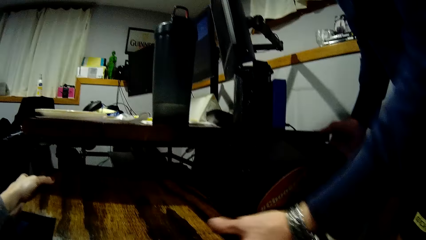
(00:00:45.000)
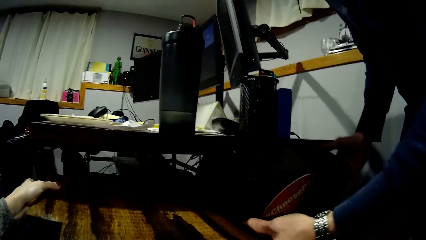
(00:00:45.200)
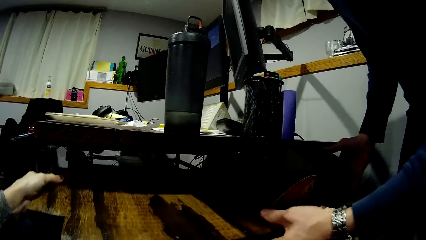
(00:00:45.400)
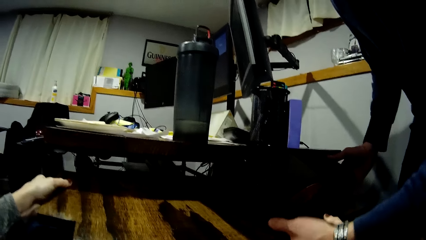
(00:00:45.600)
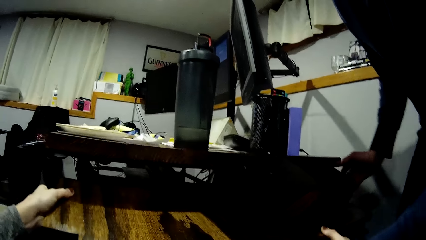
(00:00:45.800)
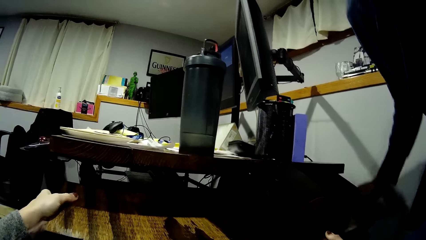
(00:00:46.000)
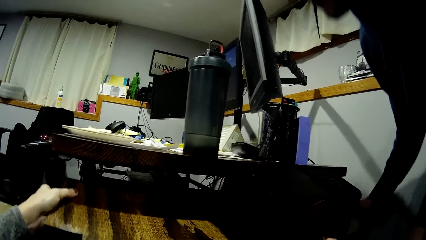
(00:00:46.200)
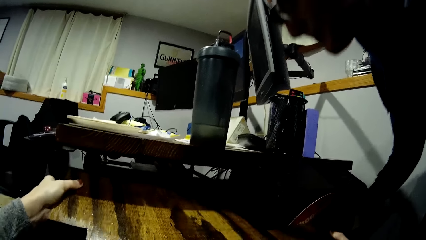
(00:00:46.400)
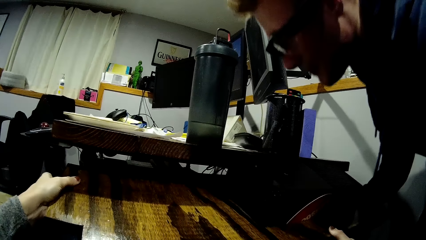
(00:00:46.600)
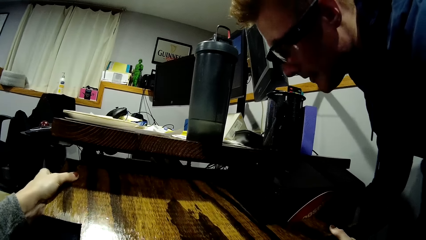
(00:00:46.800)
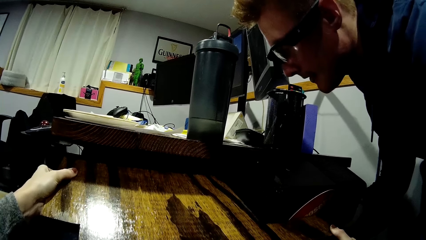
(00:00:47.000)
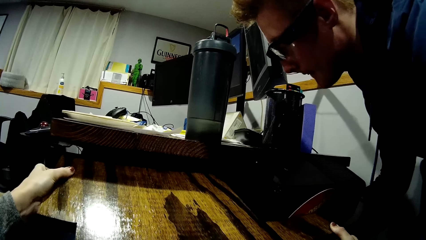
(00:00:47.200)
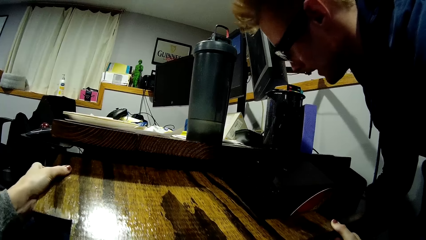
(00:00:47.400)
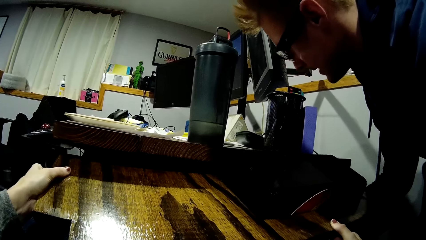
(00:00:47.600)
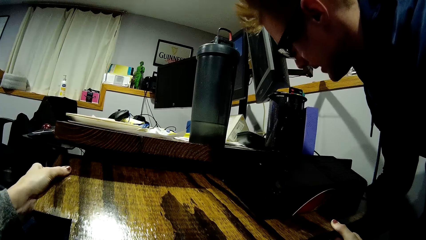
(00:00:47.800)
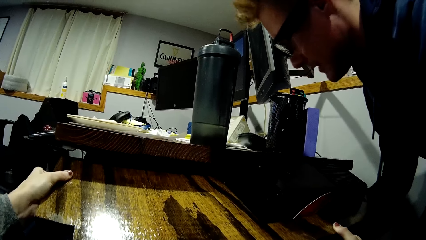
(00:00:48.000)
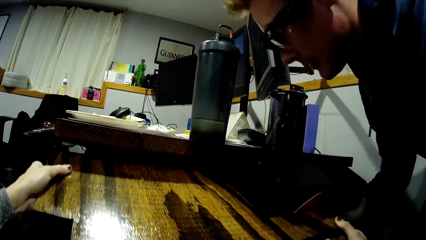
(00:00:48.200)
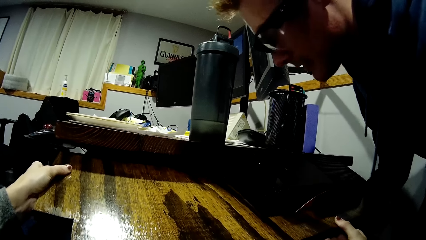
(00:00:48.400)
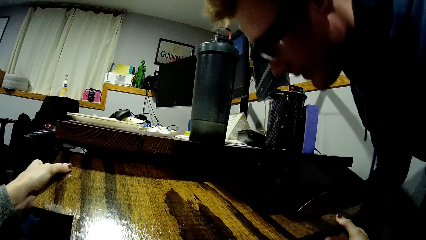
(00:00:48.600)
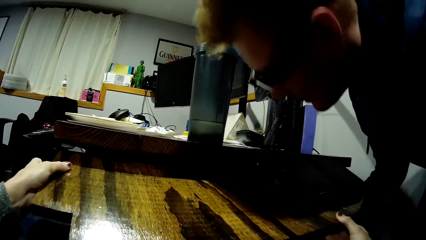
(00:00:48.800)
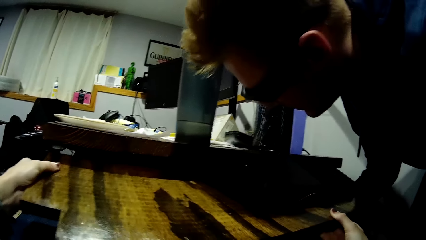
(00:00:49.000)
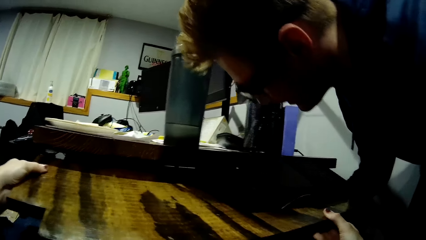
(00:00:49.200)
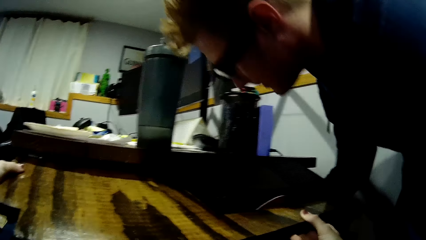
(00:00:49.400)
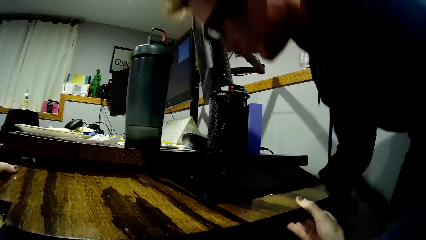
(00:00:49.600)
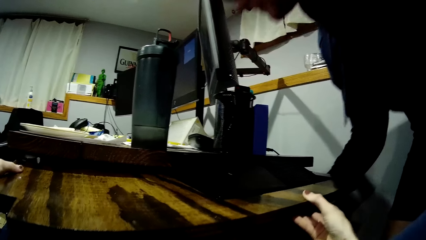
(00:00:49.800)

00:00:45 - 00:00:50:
The man adjusts the wooden piece.

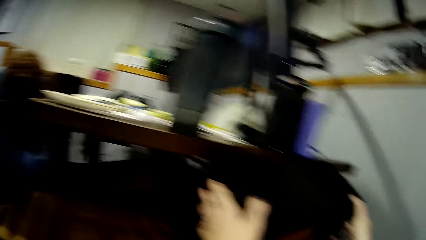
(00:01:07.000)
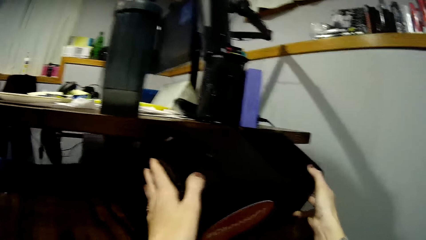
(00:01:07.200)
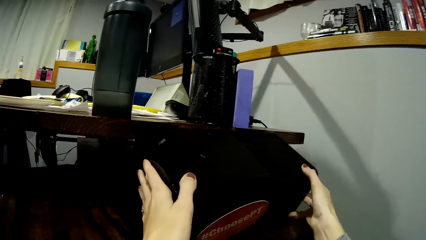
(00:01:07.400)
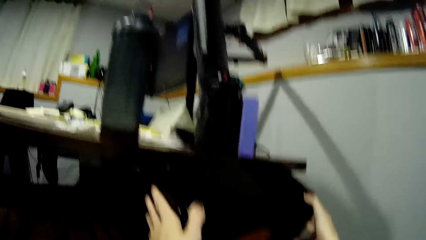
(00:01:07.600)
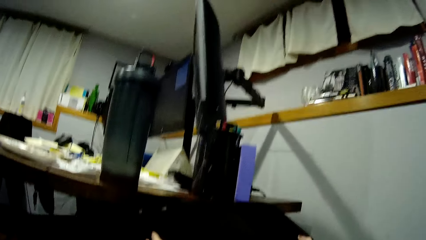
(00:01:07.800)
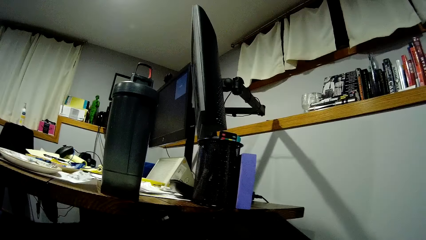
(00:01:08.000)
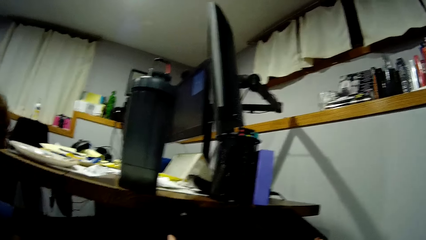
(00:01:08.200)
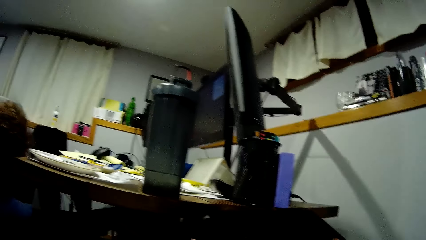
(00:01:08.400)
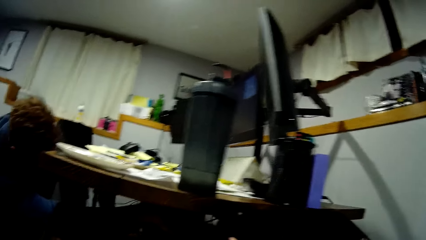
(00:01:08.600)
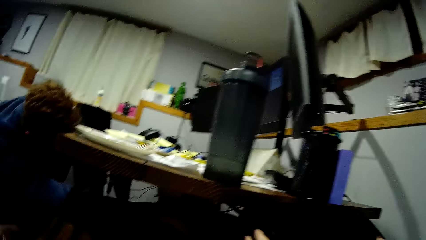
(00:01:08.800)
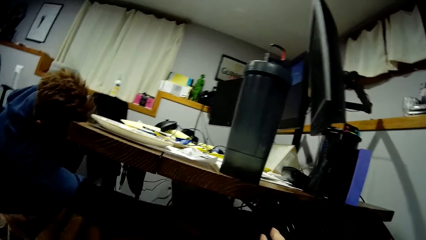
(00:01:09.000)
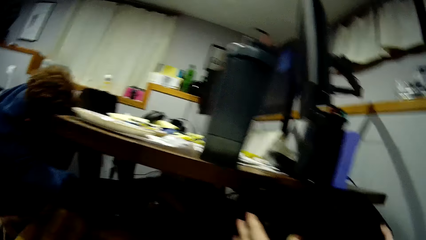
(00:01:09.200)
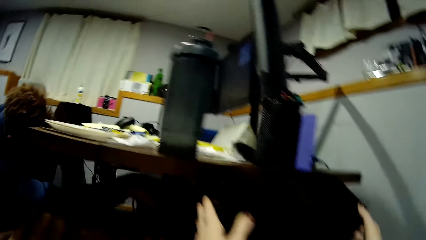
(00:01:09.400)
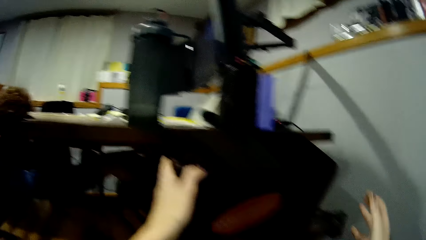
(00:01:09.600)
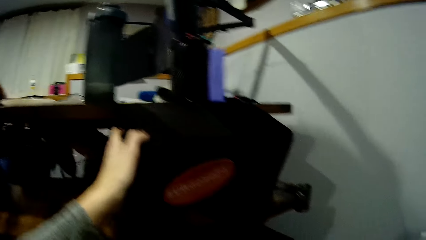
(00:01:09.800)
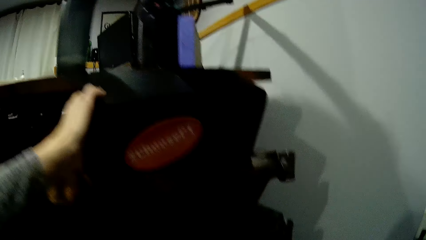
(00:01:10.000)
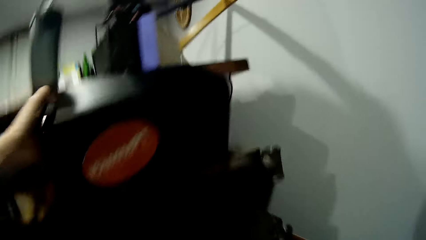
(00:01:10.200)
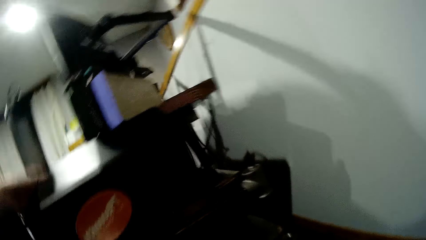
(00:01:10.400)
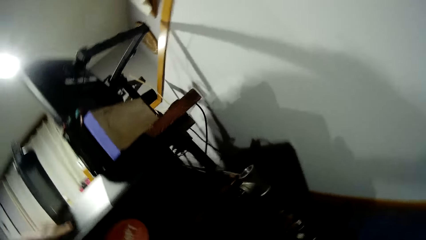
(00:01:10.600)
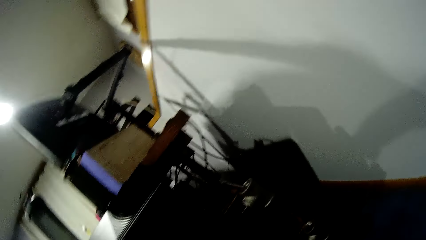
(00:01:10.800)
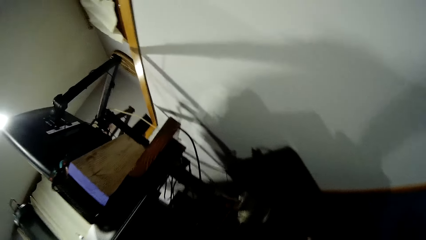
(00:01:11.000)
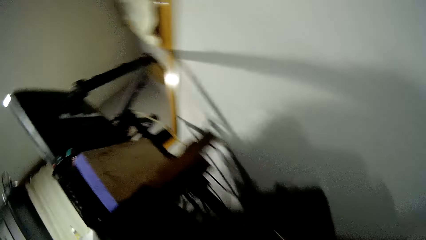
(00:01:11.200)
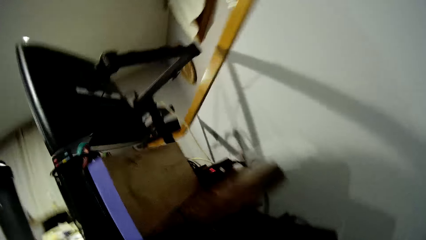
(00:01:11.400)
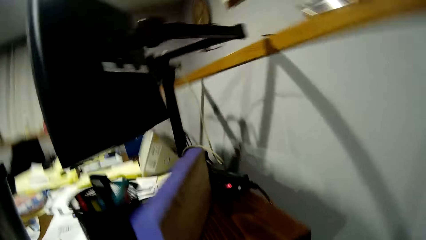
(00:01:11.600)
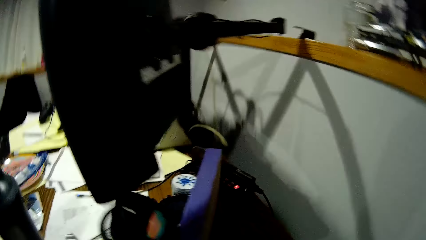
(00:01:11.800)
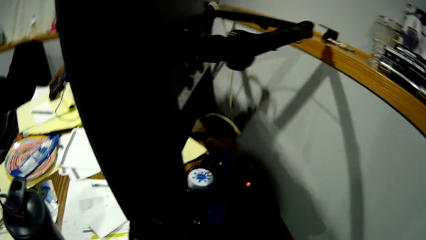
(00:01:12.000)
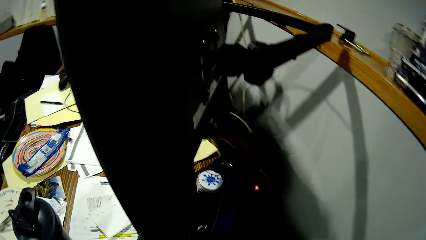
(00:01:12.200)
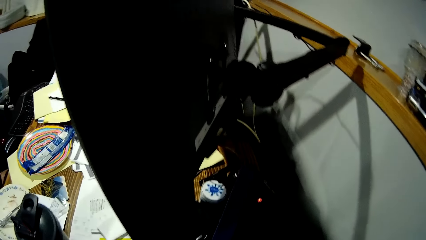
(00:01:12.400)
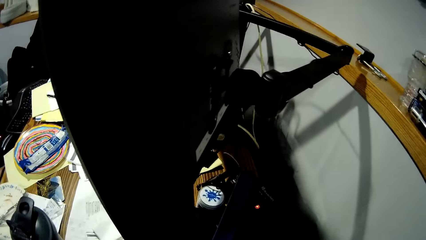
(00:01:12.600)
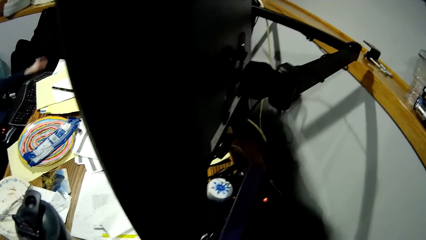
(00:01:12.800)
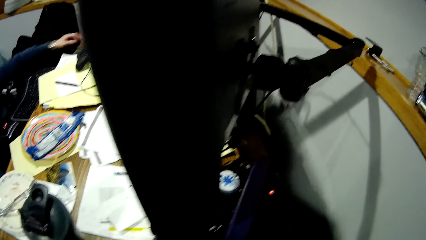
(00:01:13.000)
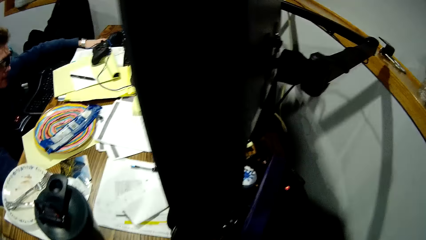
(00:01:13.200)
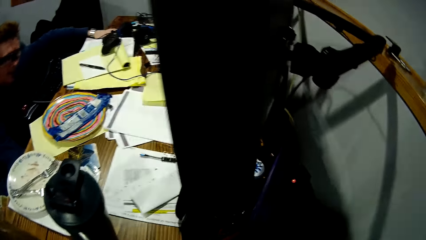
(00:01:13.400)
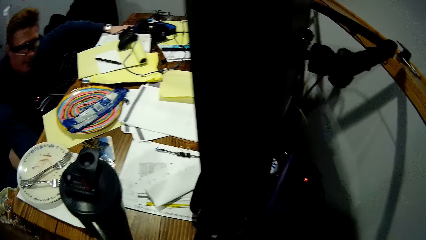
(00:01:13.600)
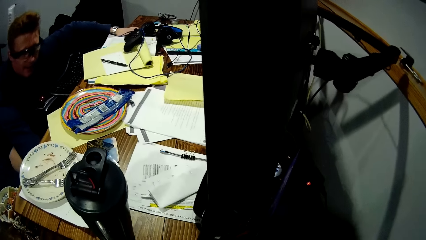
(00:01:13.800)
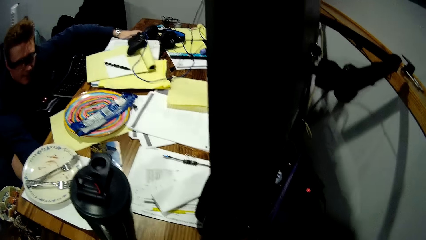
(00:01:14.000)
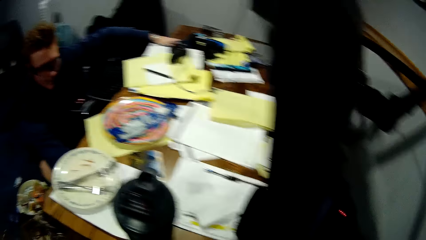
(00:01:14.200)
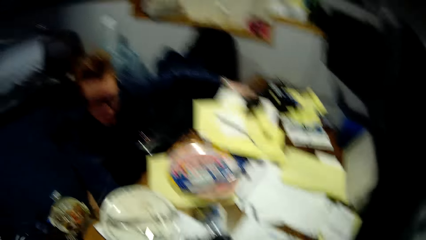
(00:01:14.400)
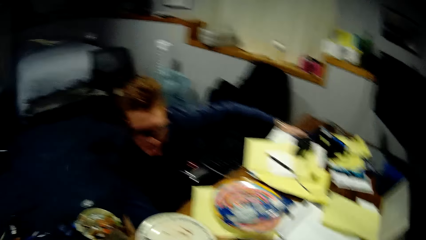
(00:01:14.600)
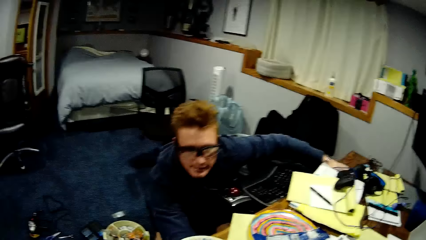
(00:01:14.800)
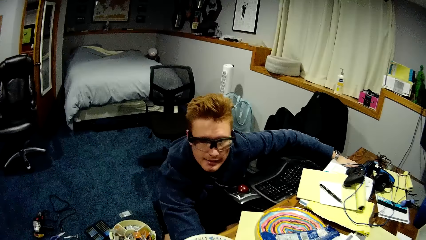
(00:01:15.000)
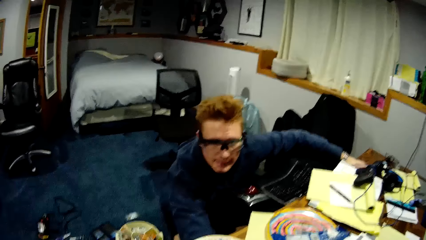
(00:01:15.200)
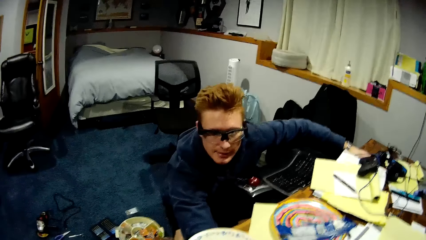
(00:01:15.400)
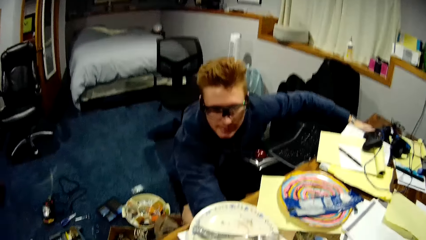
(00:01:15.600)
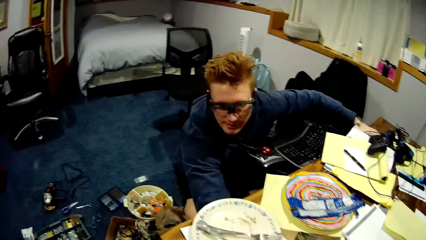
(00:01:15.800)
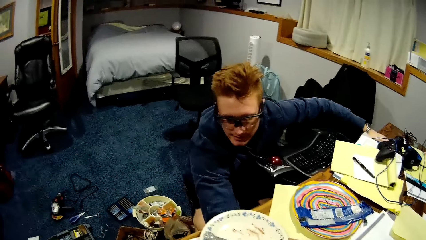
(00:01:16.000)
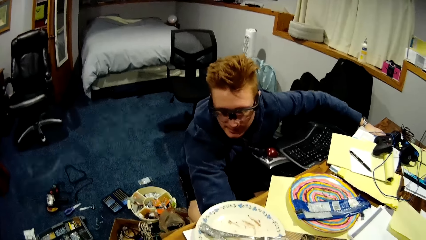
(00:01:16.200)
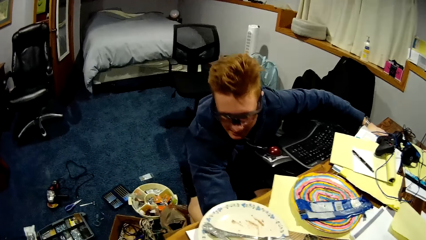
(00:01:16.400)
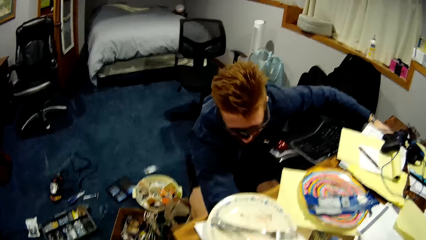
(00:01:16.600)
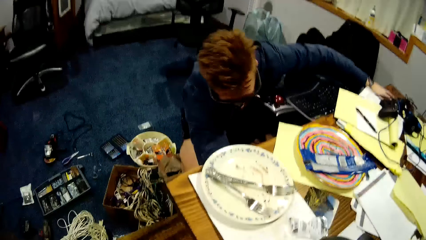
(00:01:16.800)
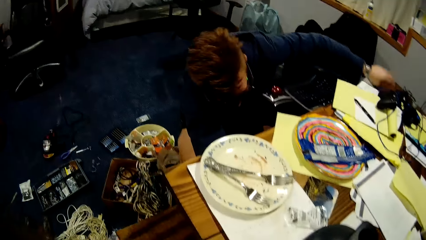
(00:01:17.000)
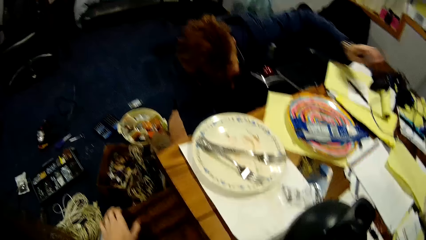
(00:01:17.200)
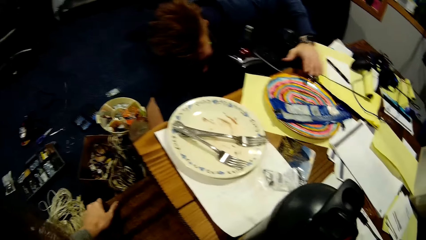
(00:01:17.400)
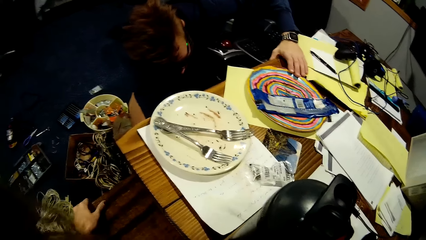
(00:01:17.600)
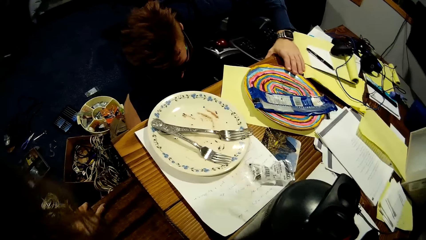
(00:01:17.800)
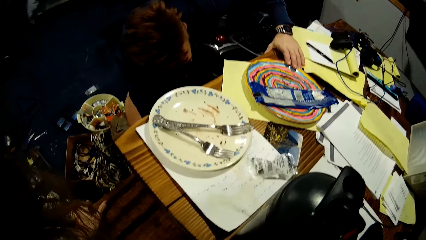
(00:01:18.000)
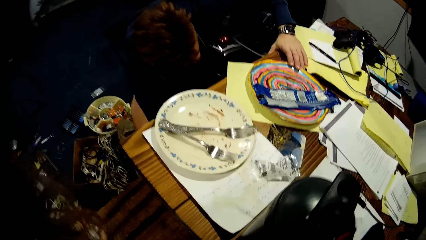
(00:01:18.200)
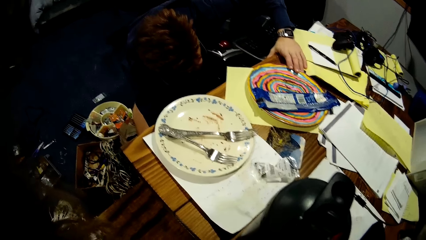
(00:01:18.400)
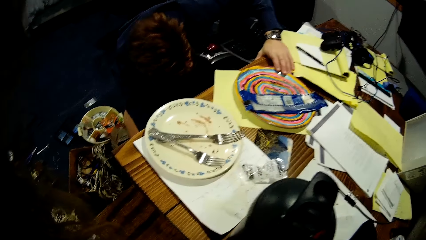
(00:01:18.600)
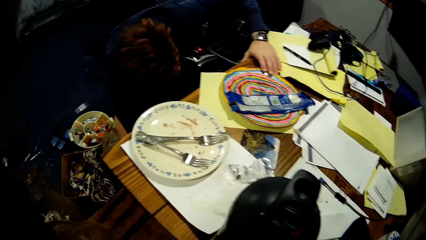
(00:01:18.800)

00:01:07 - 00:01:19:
The camera wearer removes her hands from the CPU. She talks to the man. She stands. The man puts his left hand on the table and supports himself on the table.
